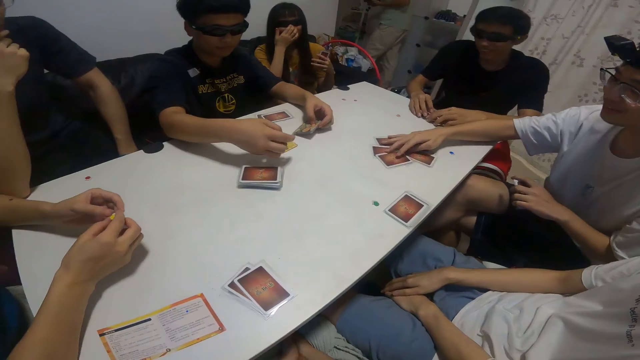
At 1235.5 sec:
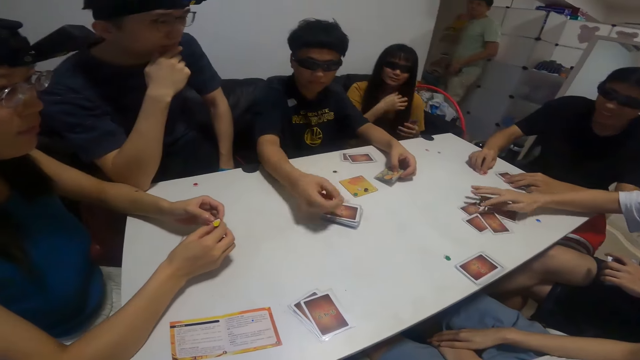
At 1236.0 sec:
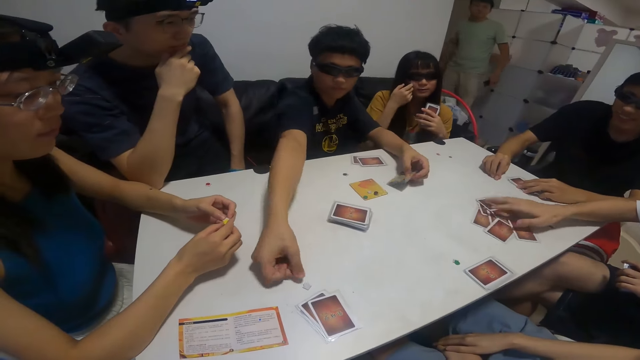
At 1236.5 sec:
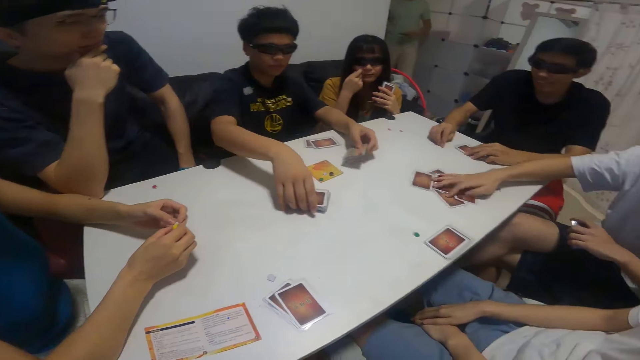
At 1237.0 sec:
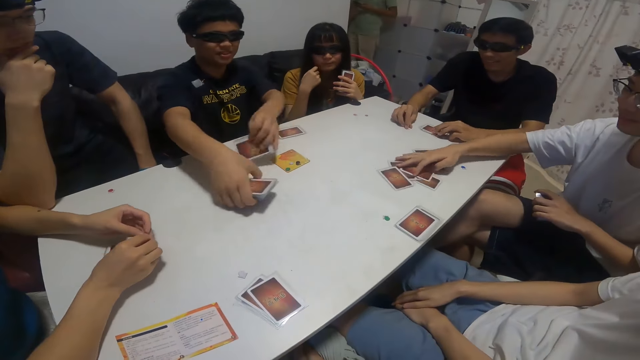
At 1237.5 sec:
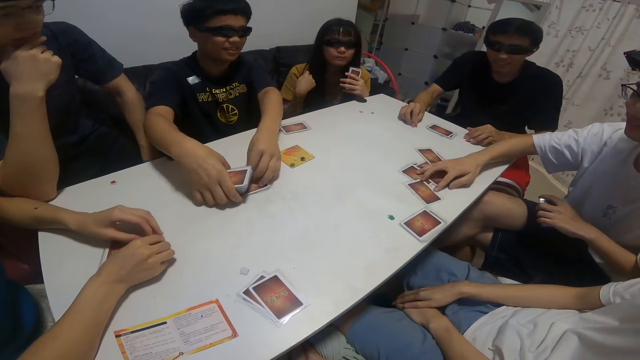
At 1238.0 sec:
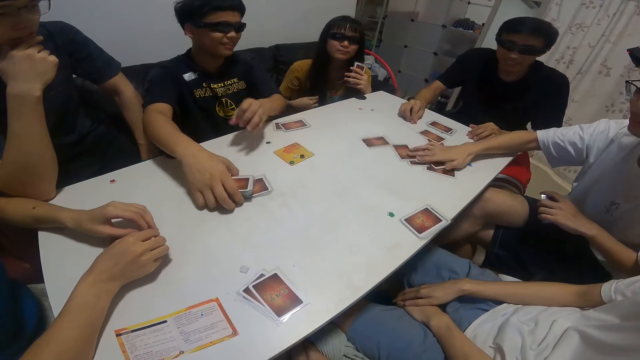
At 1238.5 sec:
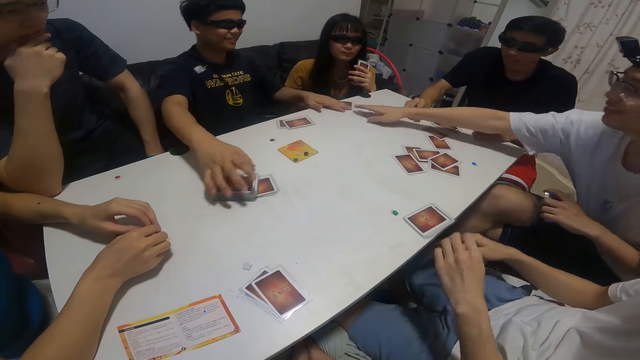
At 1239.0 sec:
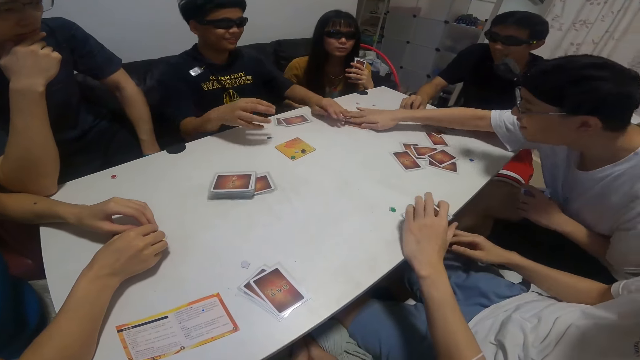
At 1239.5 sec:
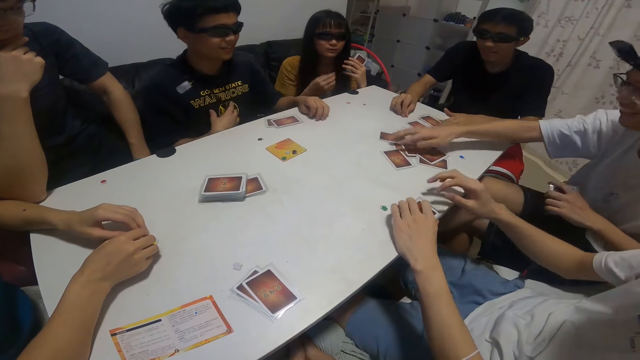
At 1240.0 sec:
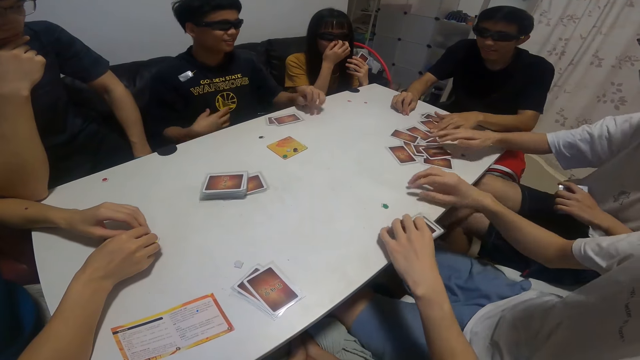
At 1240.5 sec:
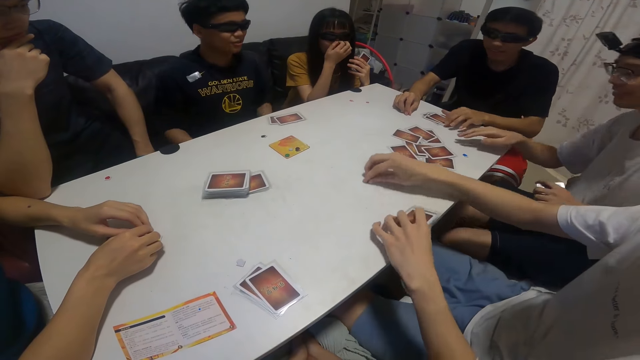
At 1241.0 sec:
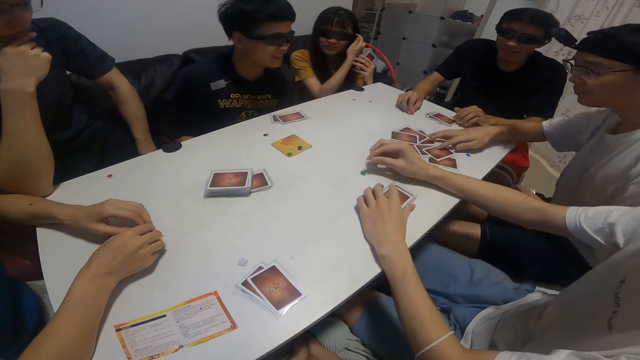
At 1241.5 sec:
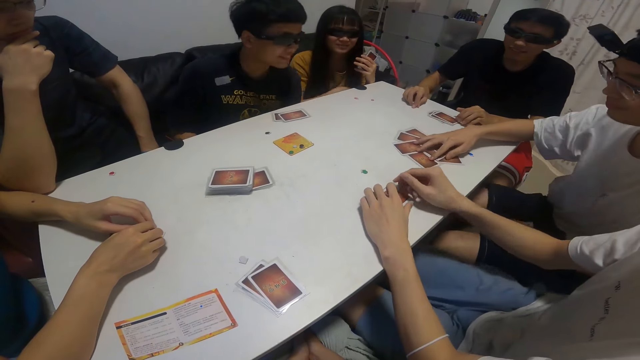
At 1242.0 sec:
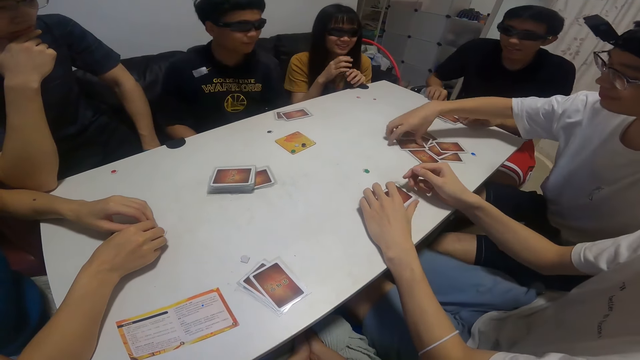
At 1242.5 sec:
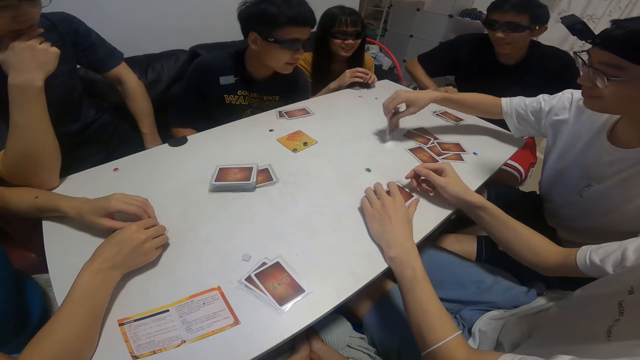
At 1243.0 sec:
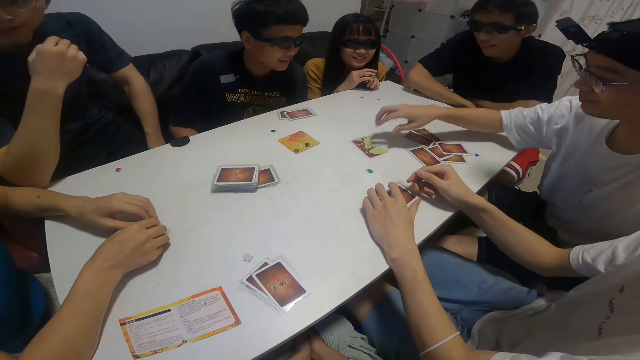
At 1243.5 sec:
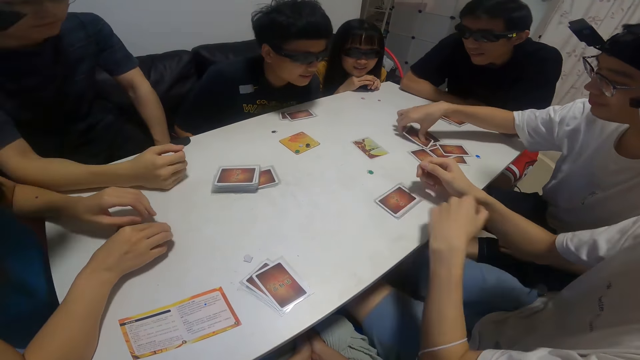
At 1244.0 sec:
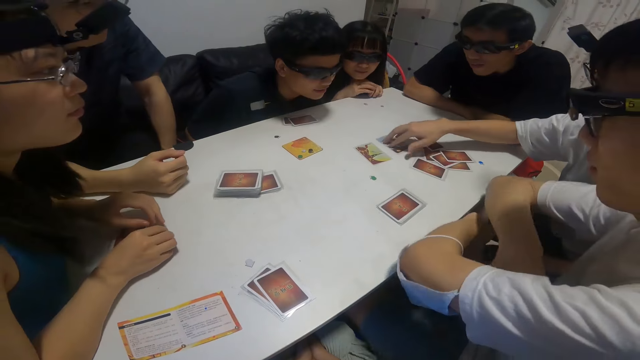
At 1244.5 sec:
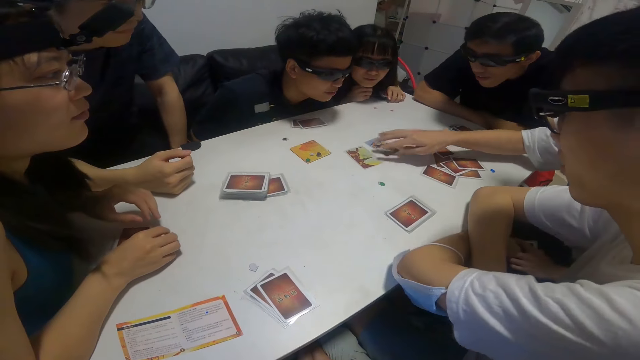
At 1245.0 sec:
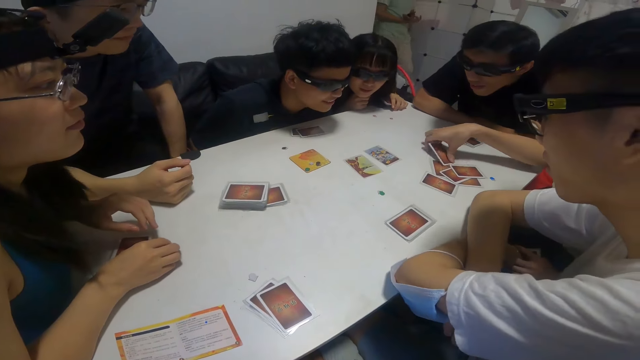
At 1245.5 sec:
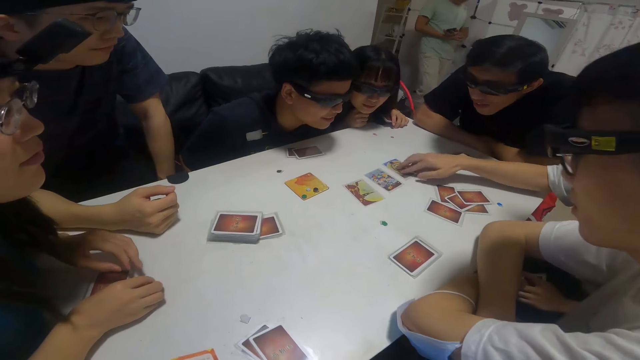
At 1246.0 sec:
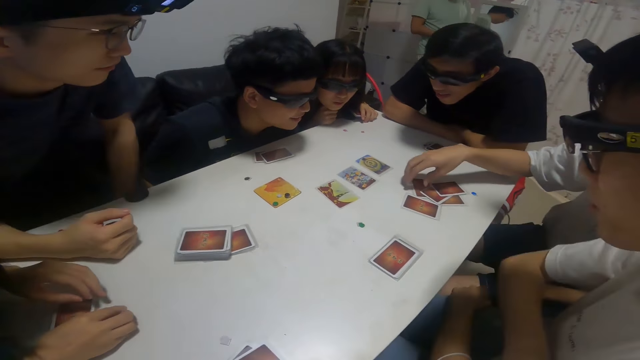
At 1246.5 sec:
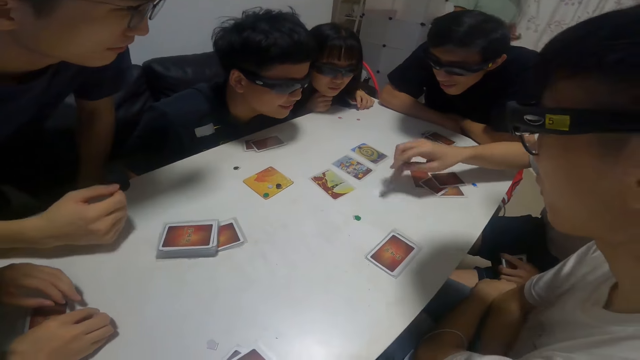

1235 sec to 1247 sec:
A boy picks the sticker from the card with his right hand. The boy drops the sticker on the table with his left hand. The boy lifts some cards from the table with his right hand and places some cards in his left hand beneath the cards in his right hand. Another boy turns some cards over with his right hand.

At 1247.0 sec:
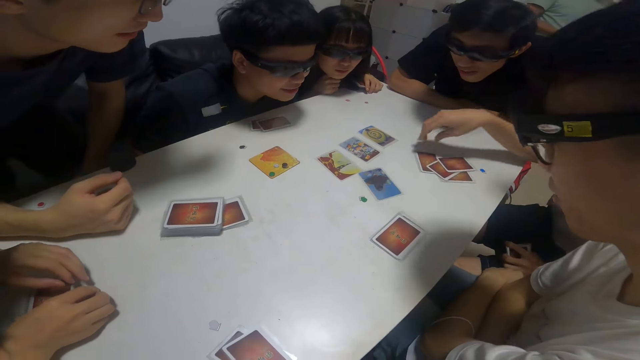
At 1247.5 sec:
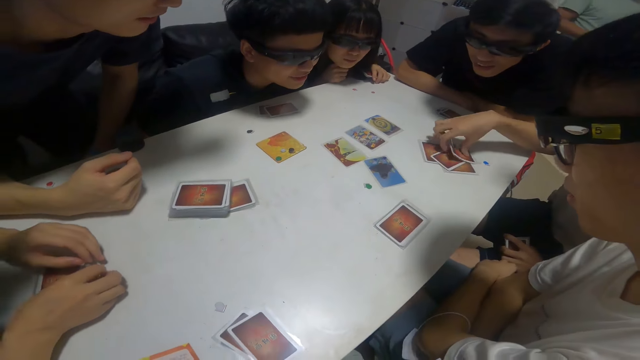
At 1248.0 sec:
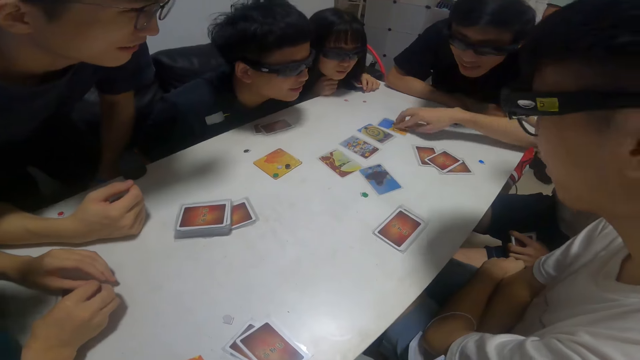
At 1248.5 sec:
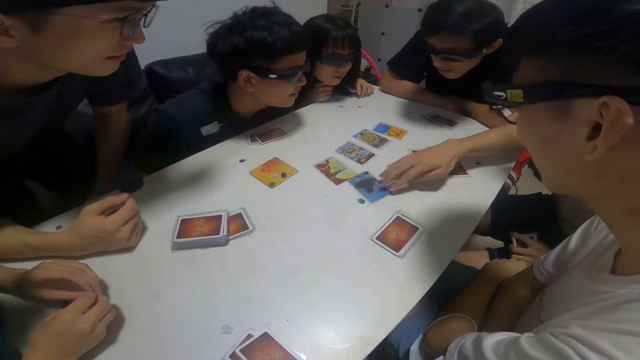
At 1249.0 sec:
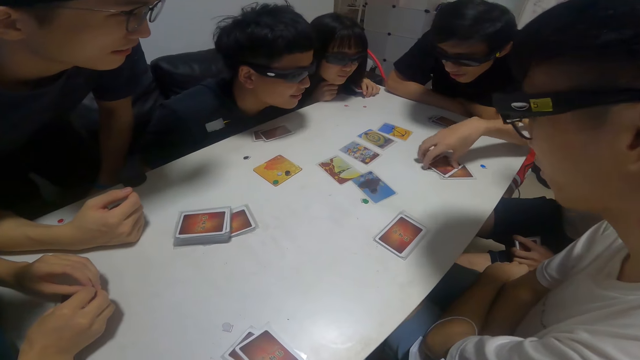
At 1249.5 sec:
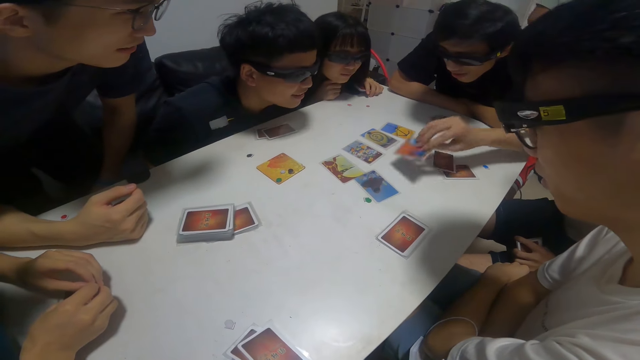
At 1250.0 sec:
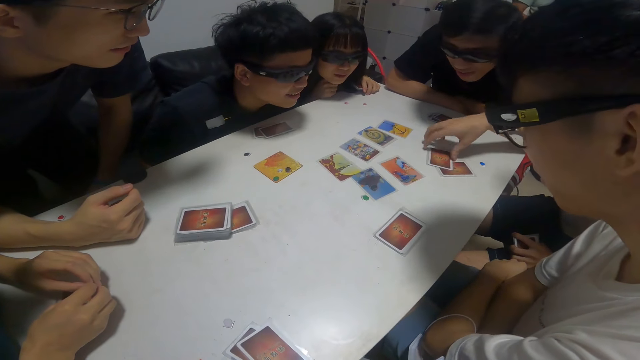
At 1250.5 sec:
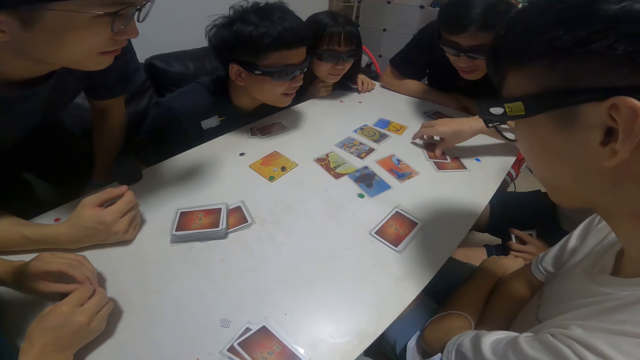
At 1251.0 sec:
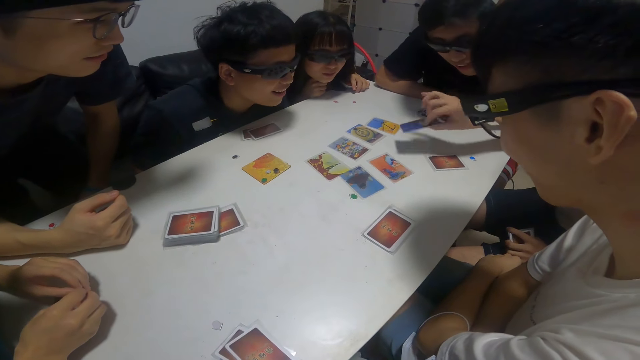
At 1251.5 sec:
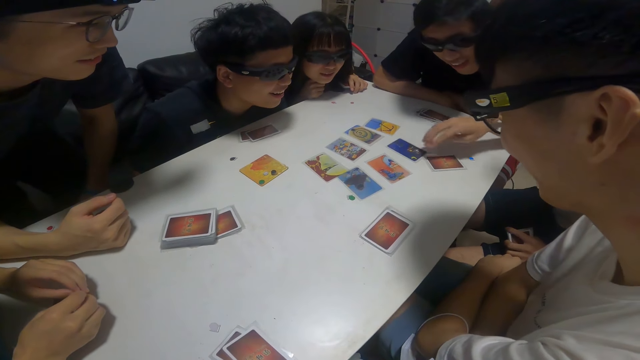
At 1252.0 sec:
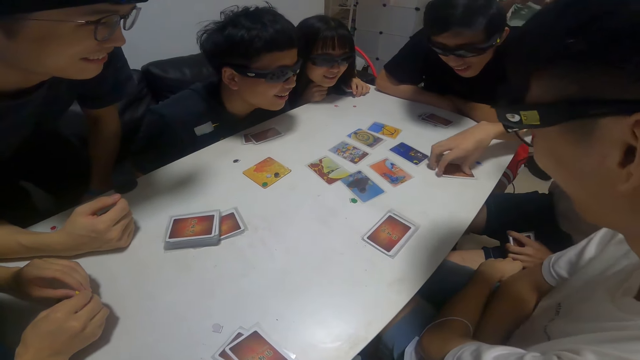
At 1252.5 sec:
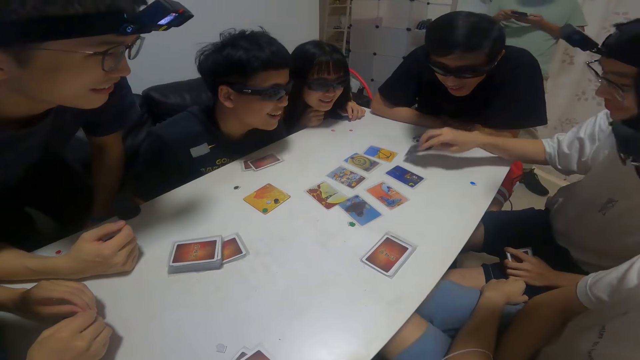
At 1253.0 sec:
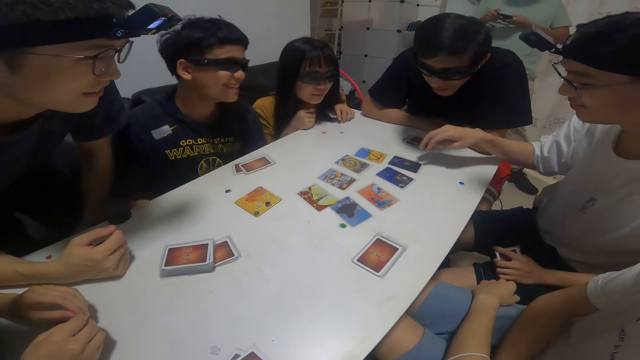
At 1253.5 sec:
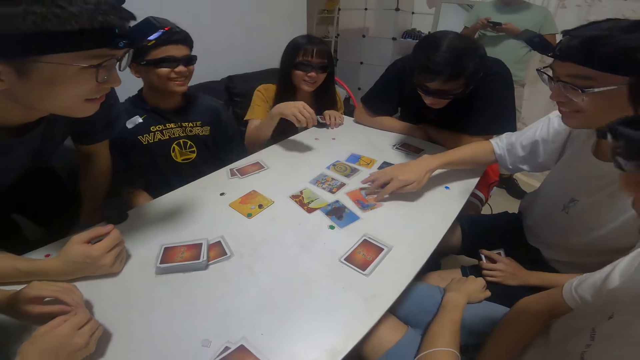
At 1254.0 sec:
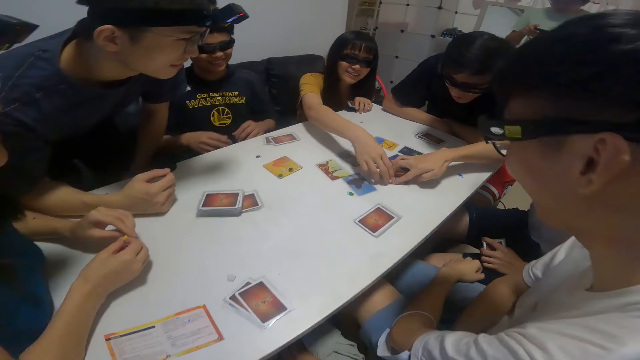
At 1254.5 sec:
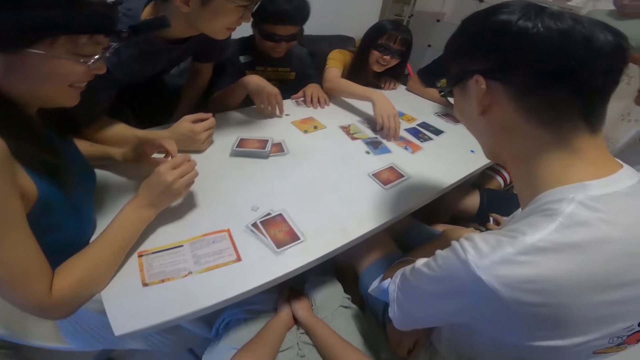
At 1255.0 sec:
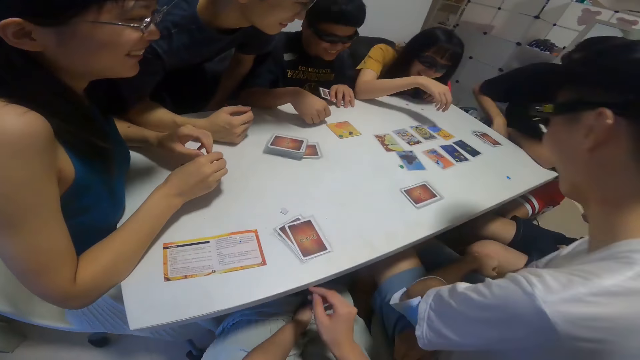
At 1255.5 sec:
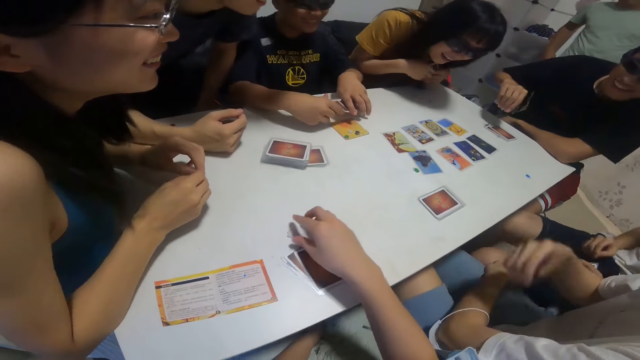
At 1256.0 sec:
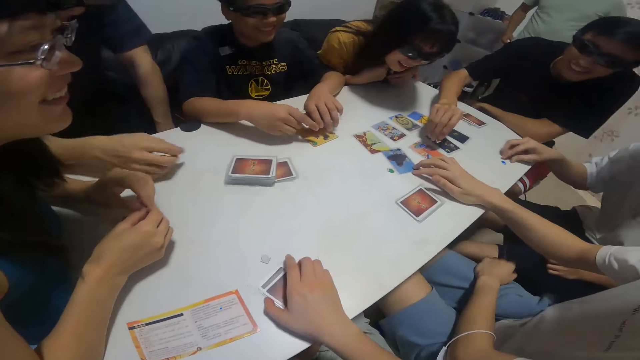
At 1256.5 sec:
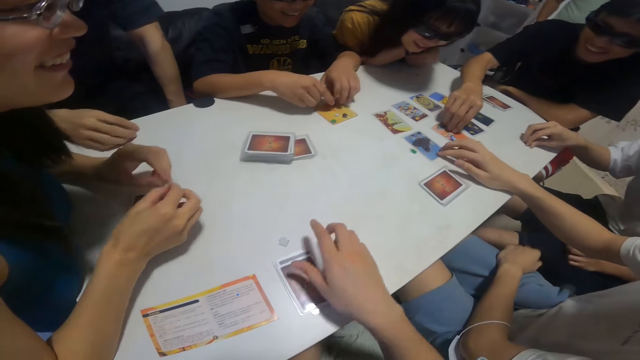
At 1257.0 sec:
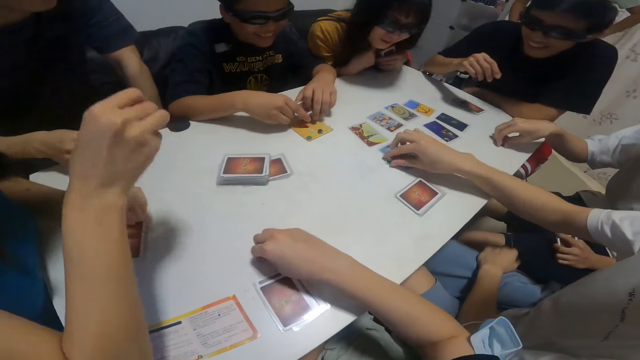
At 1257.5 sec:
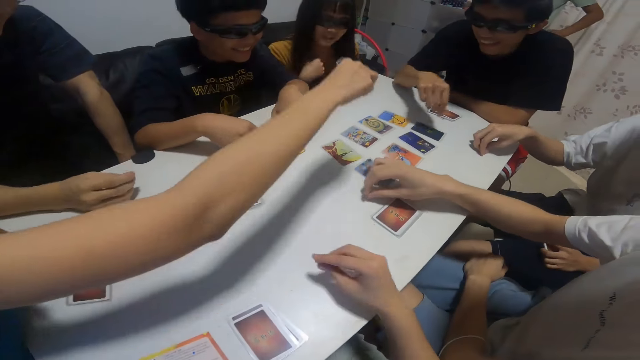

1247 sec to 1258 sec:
A girl places her right hand on the card on the table. A man places his right hand on the card on the table. The camera wearer picks a sticker from the table with his right hand.
